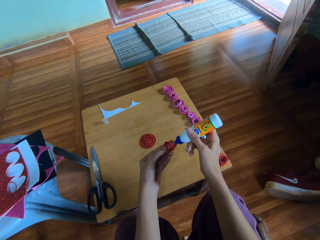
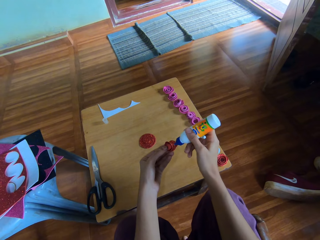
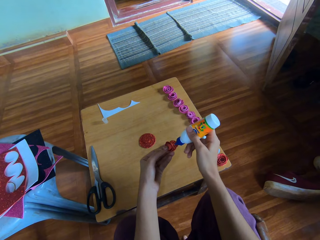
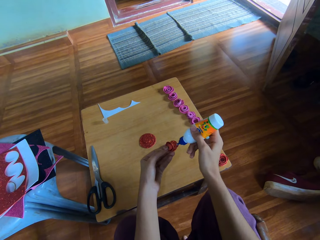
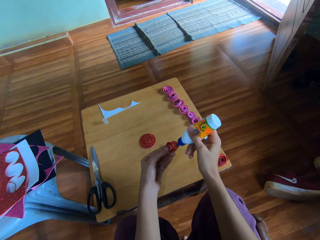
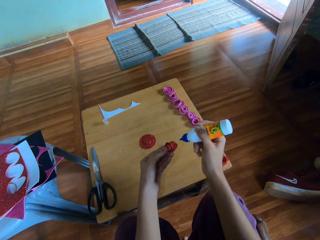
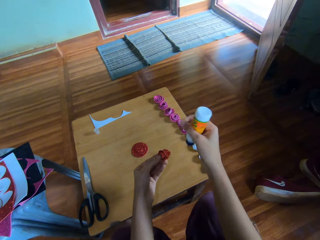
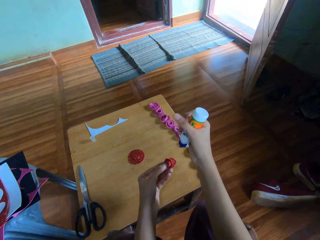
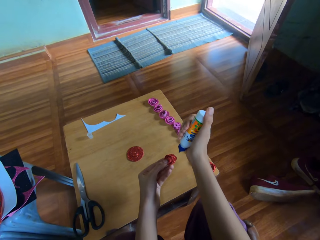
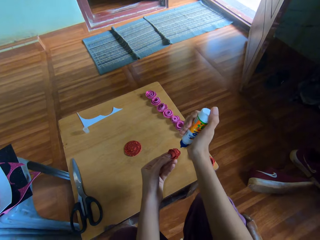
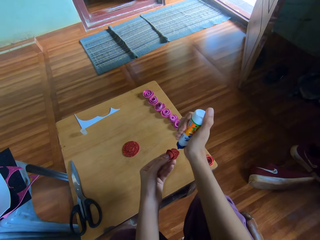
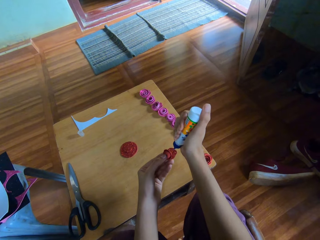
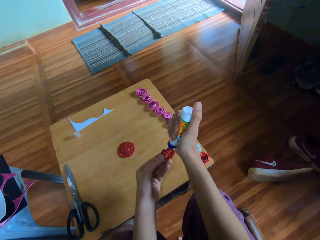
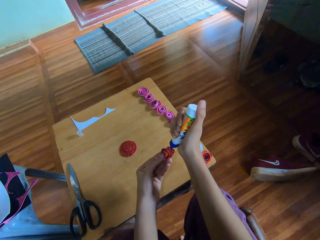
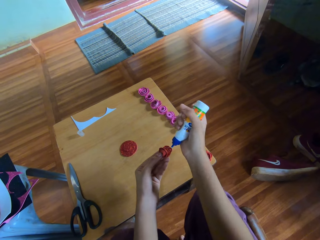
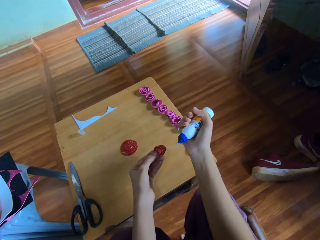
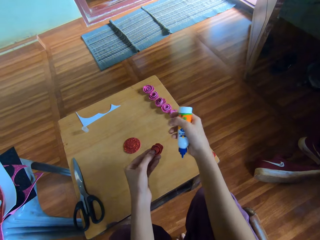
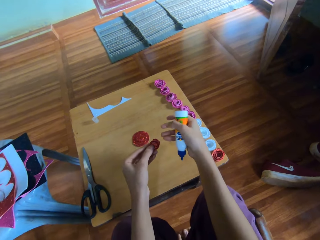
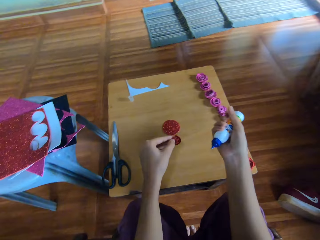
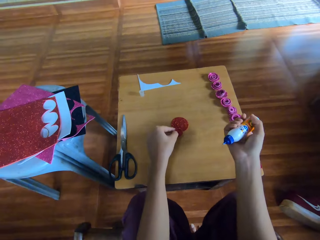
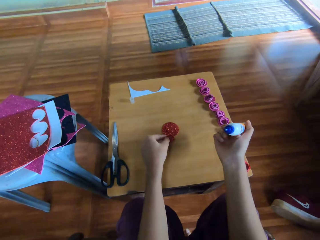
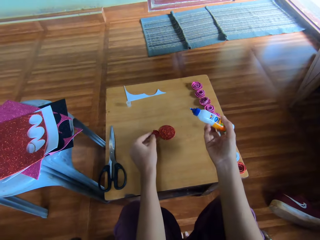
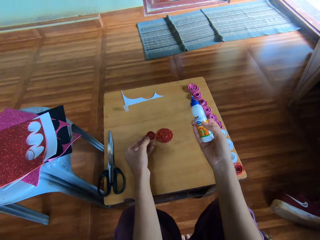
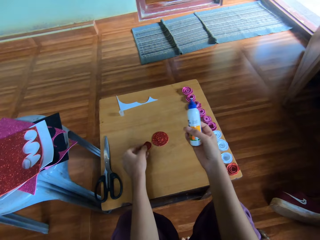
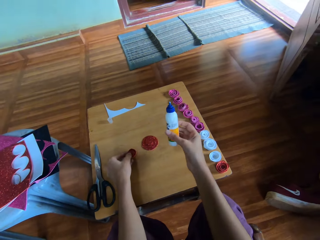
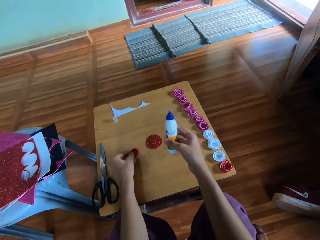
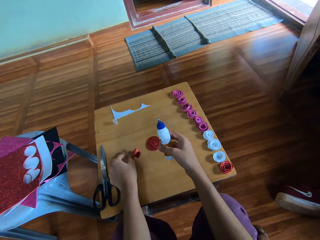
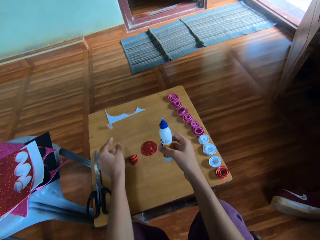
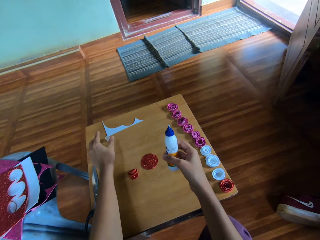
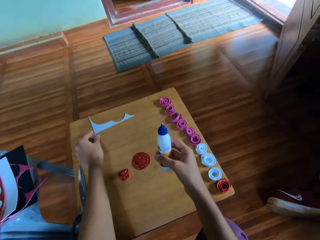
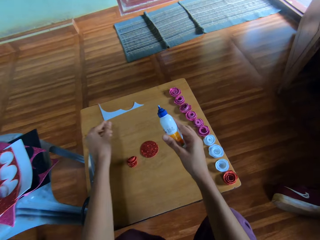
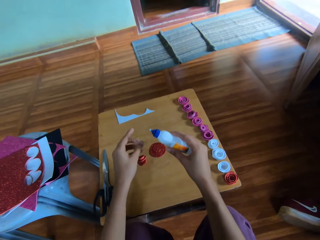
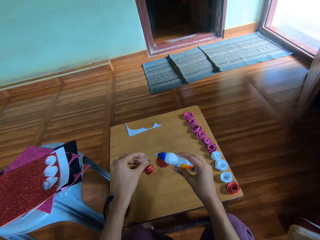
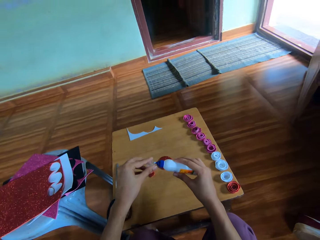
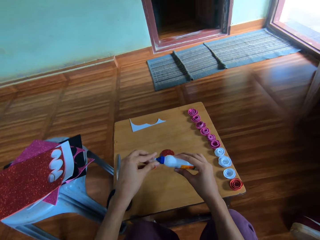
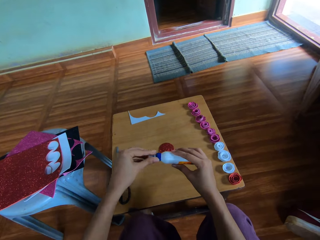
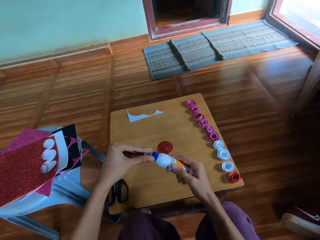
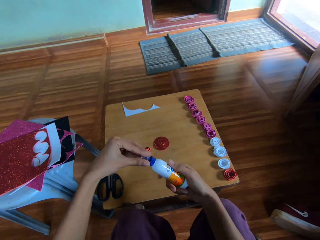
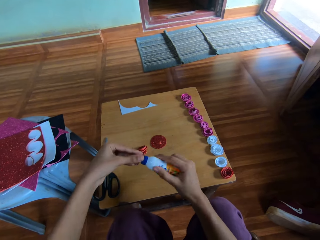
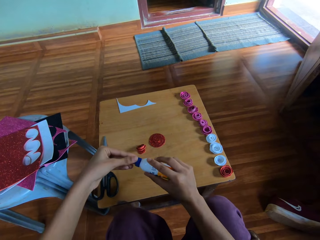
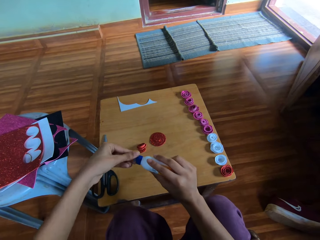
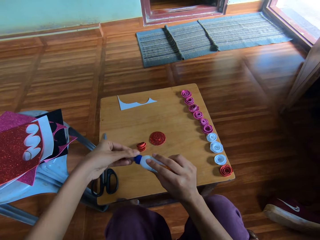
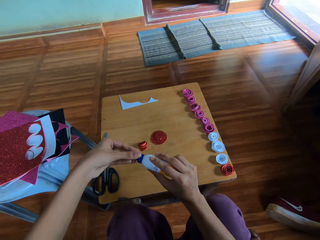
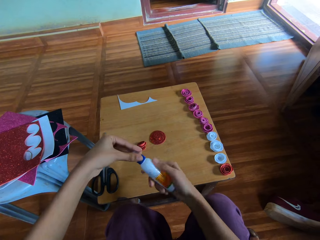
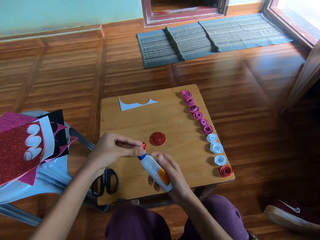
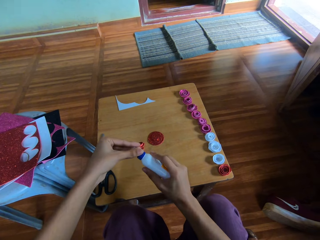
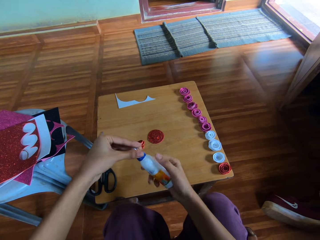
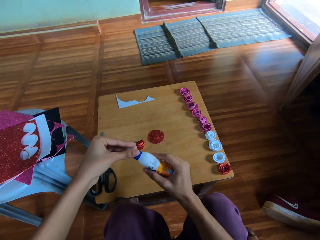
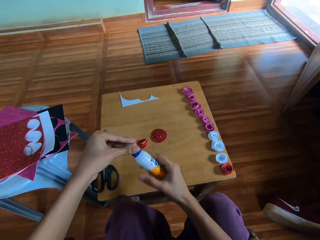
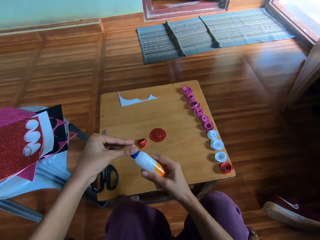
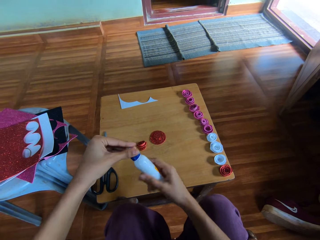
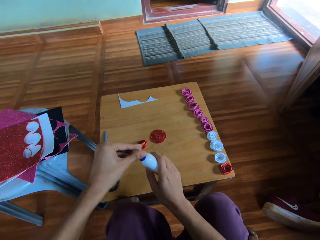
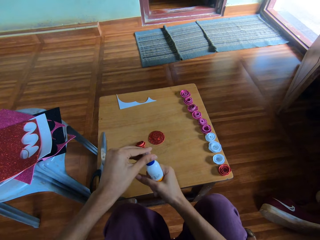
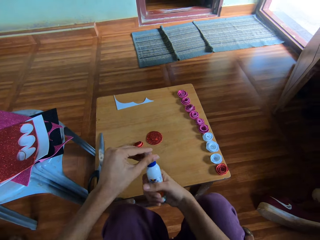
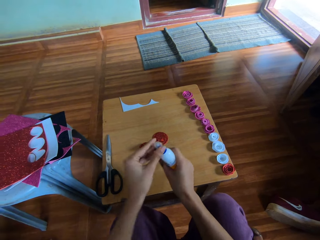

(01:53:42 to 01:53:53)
The camera wearer presses the glue tube. She places the flower-like red glitter paper on the wooden table with her left hand. She holds the glue with her right hand. She picks up the plastic lid of the glue with her left hand from the wooden table. She covers the glue with the plastic lid.

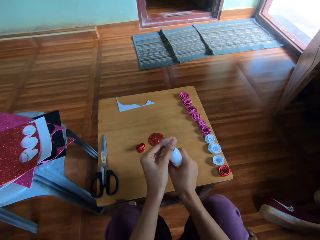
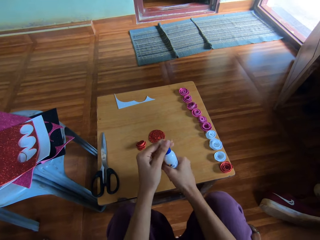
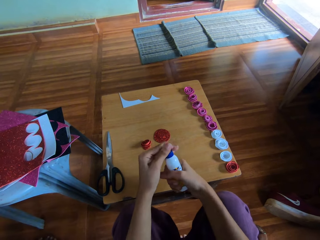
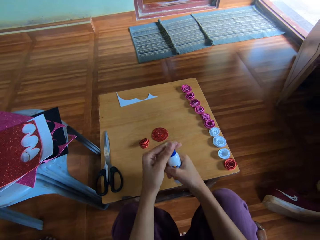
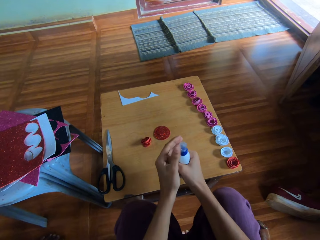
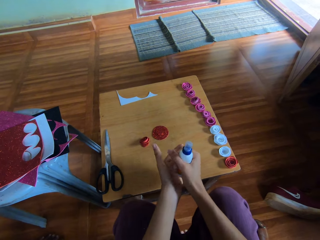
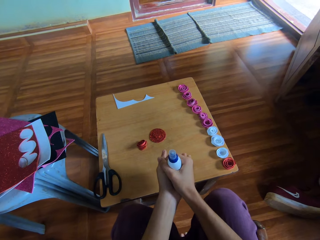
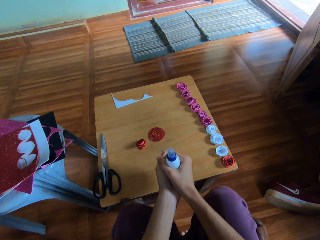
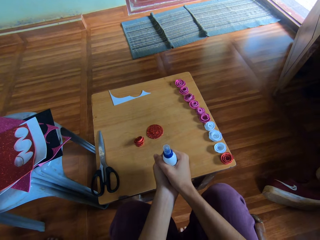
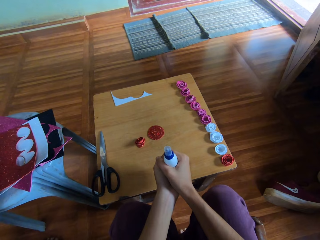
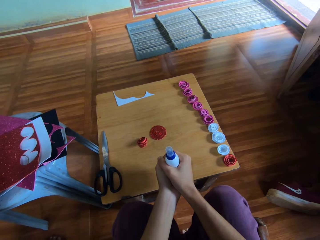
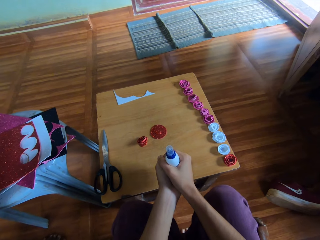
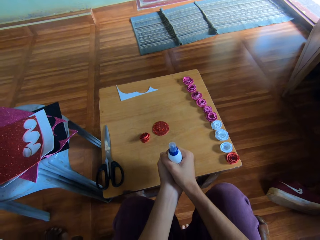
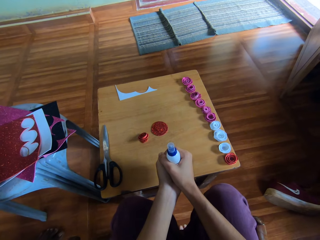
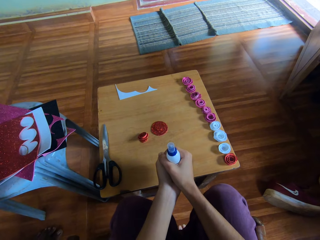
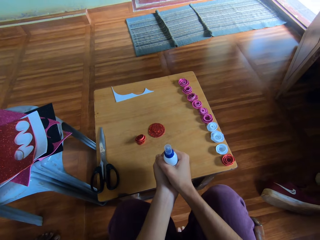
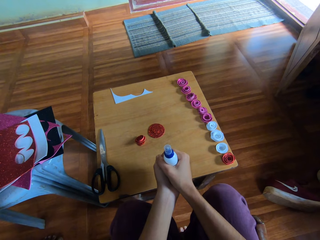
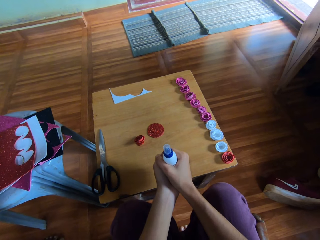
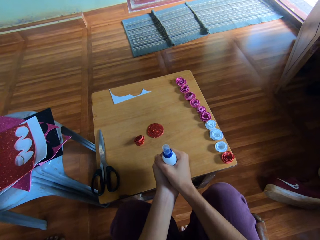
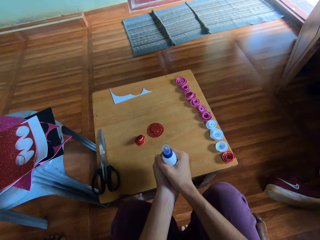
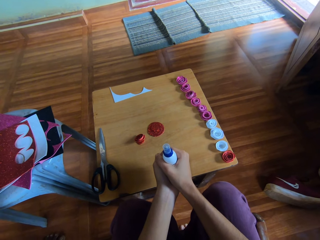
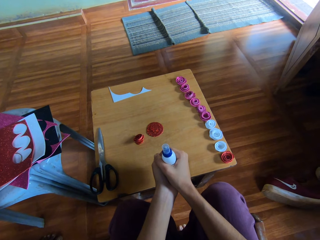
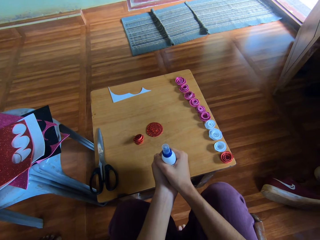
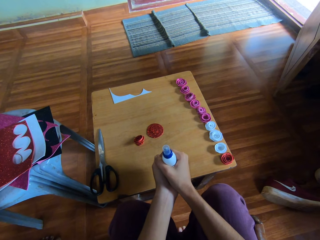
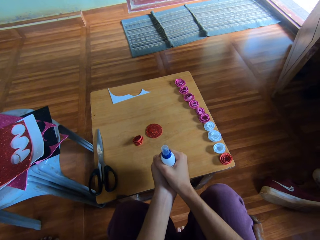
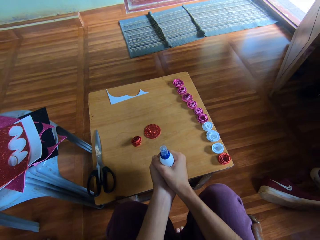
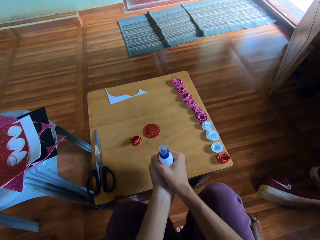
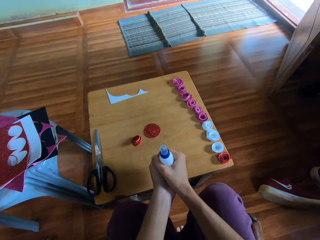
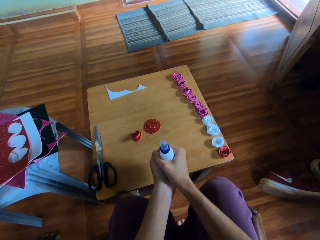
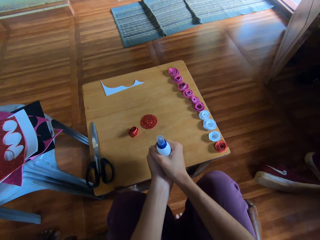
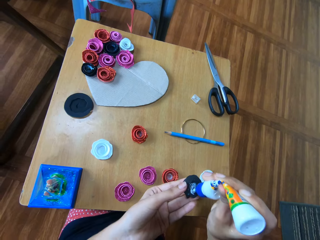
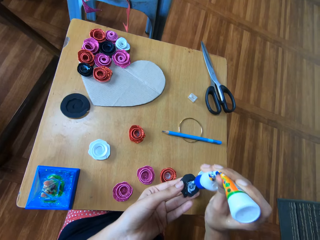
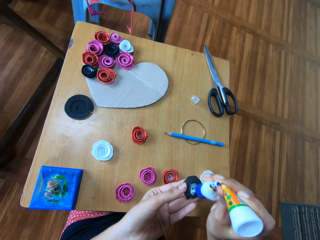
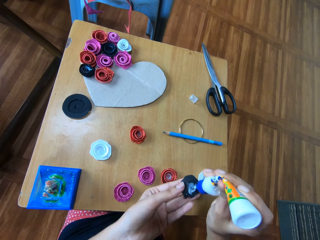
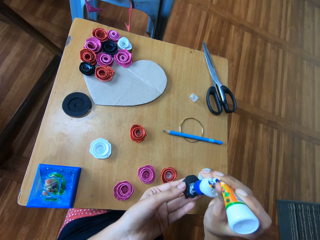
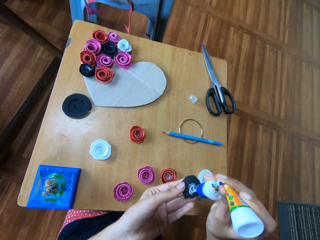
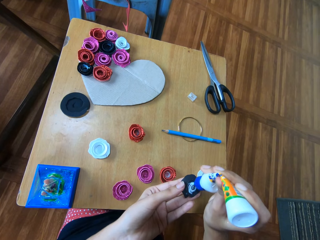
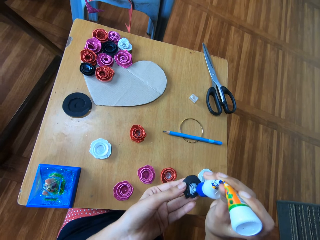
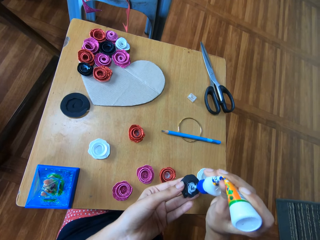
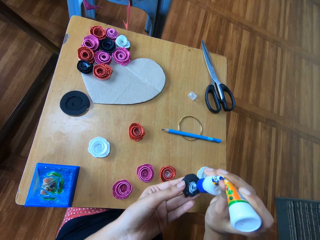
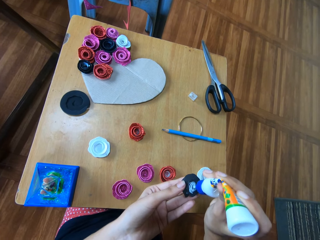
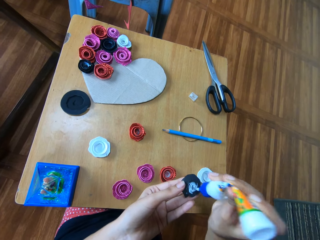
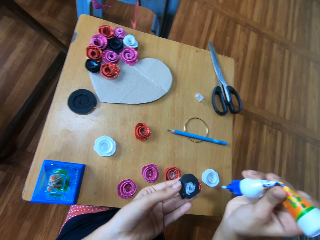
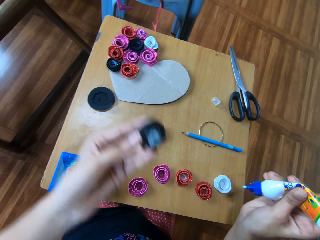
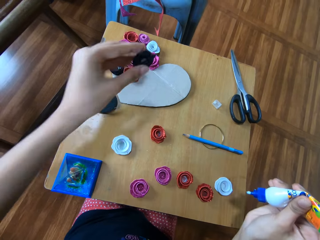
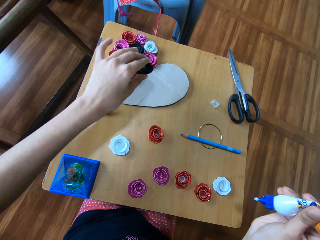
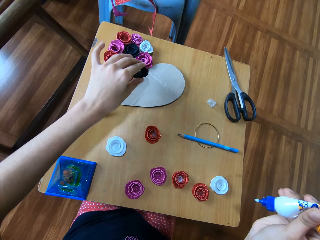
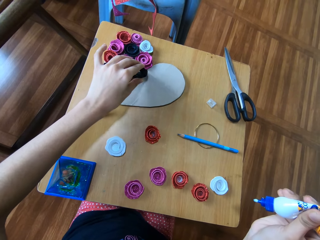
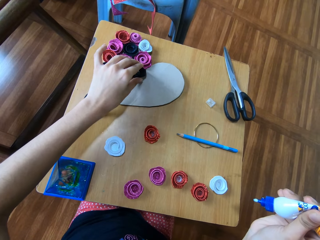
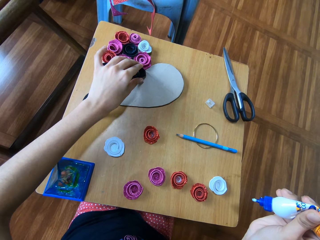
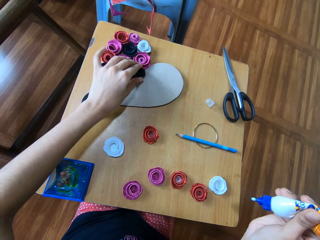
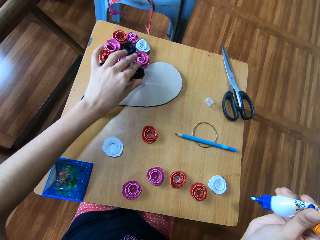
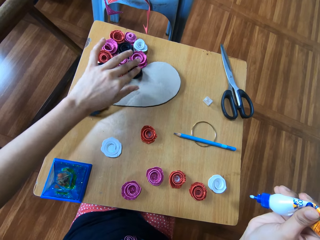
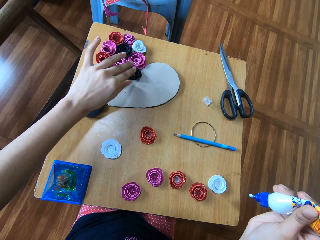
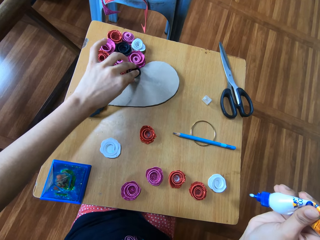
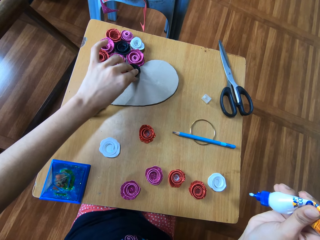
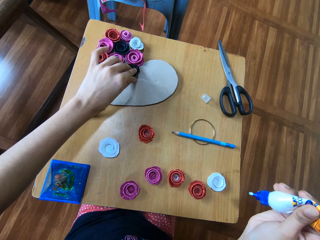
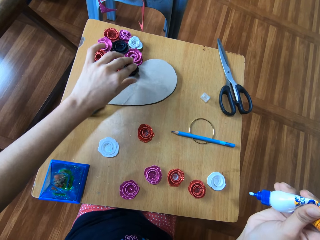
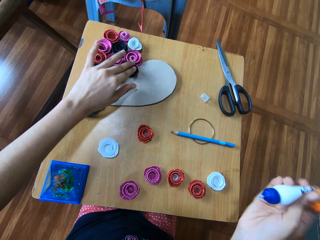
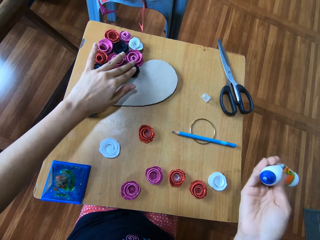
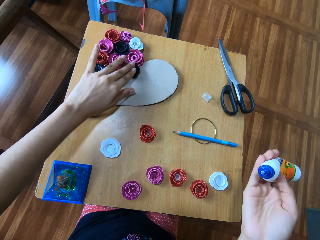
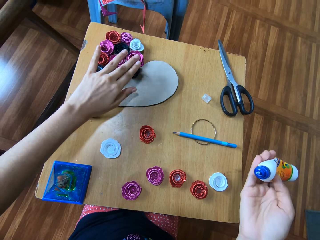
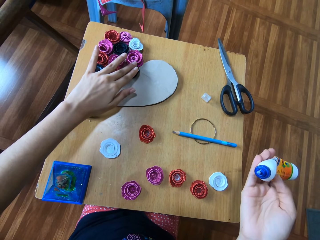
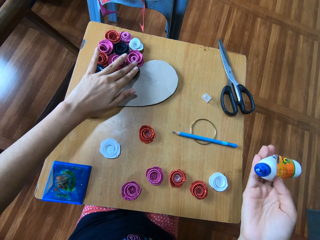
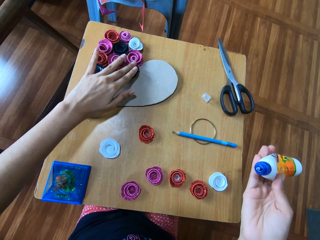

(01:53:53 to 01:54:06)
The camera wearer holds the glue with her hands. She attaches glue to a flower-like black glitter paper. She places the flower-like black glitter paper on another paper on the wooden table. She holds the glue in her right hand.
